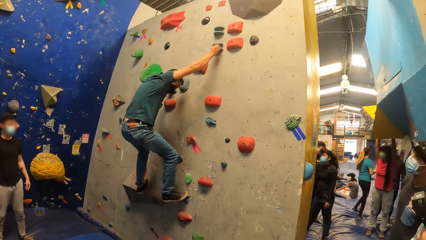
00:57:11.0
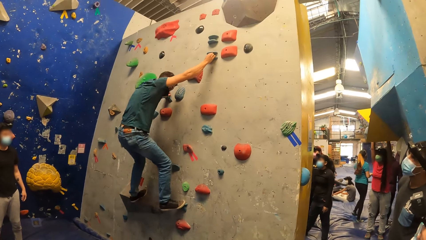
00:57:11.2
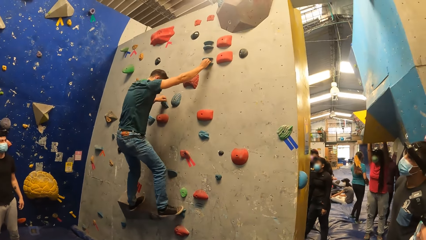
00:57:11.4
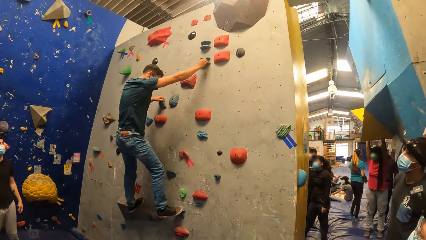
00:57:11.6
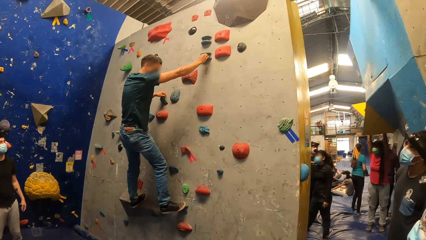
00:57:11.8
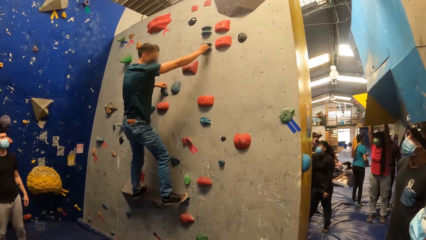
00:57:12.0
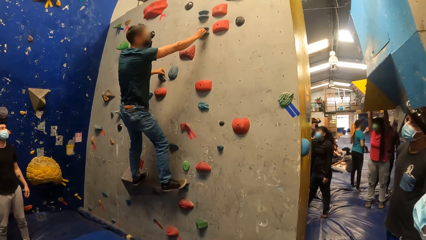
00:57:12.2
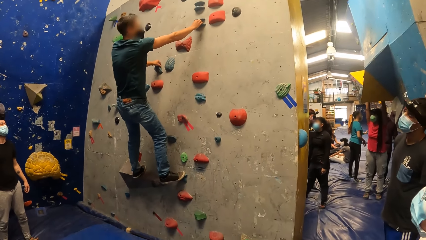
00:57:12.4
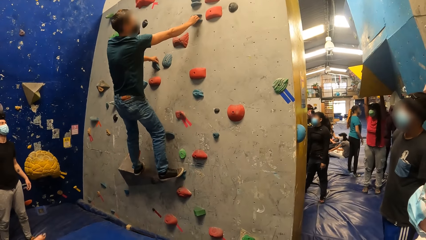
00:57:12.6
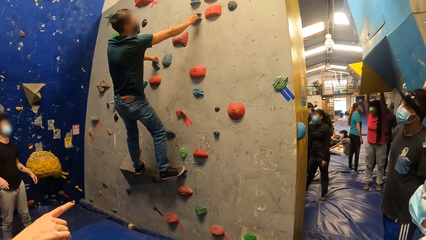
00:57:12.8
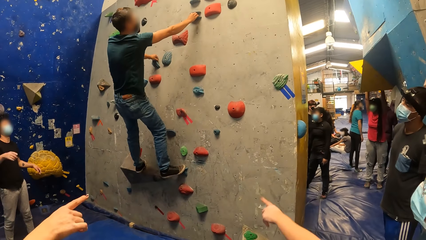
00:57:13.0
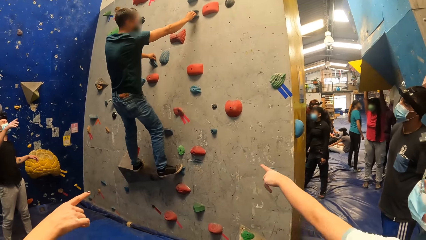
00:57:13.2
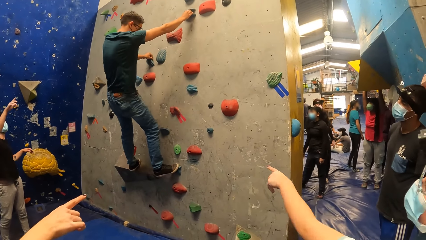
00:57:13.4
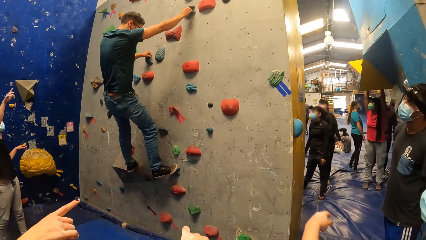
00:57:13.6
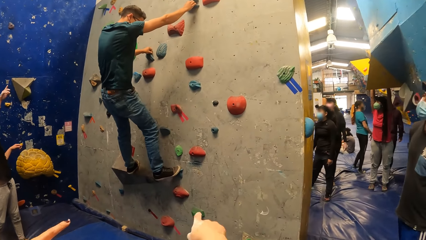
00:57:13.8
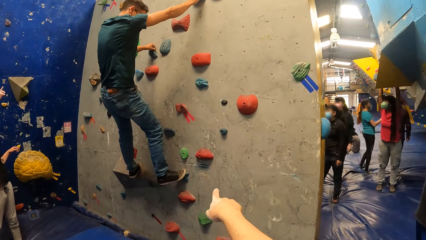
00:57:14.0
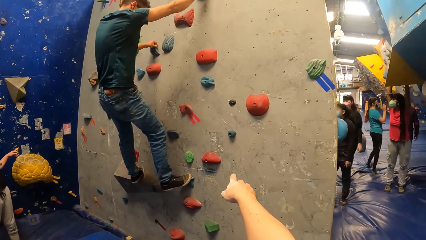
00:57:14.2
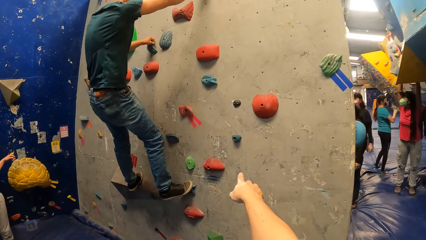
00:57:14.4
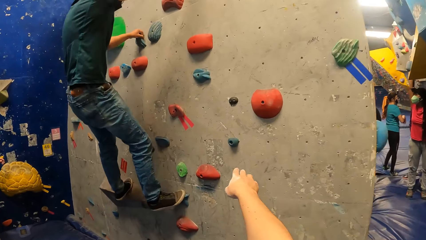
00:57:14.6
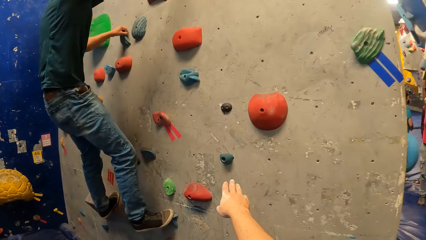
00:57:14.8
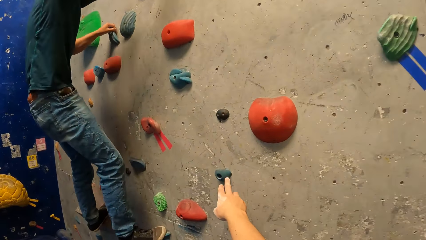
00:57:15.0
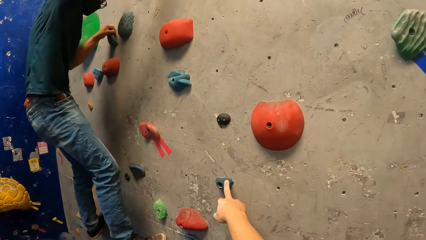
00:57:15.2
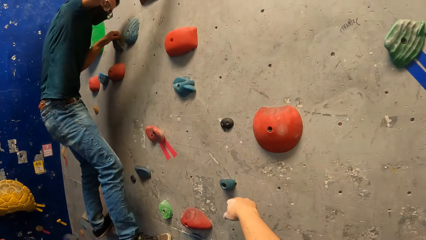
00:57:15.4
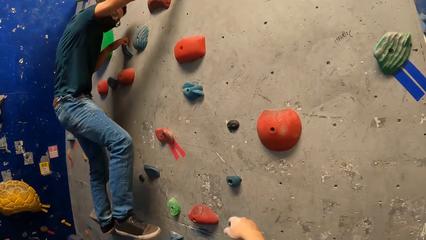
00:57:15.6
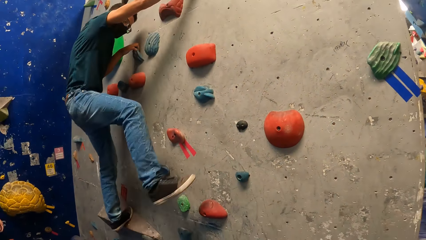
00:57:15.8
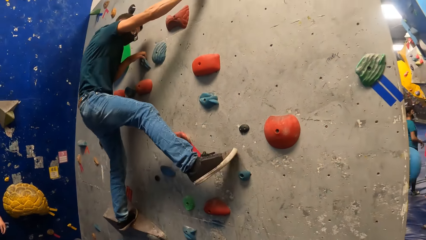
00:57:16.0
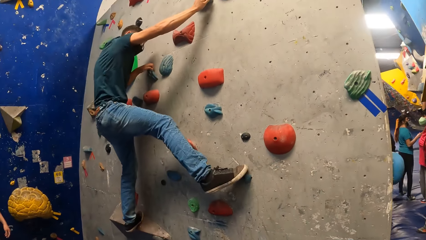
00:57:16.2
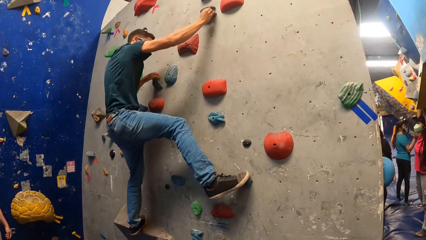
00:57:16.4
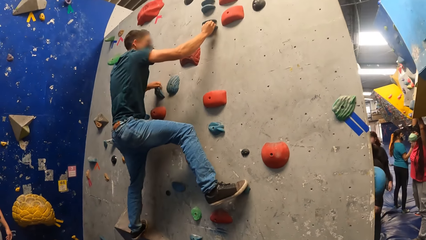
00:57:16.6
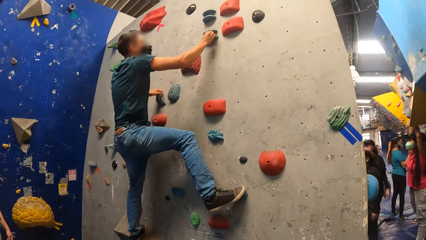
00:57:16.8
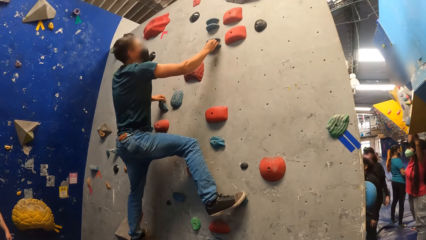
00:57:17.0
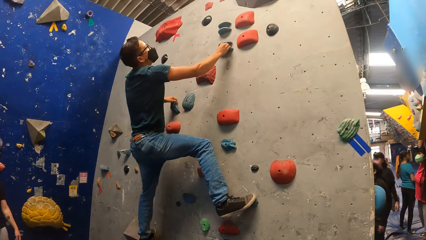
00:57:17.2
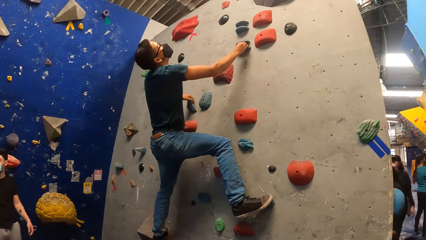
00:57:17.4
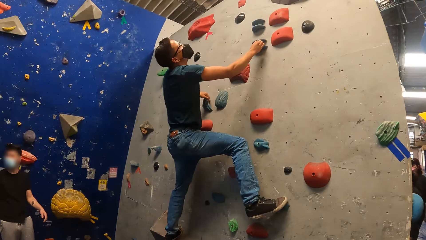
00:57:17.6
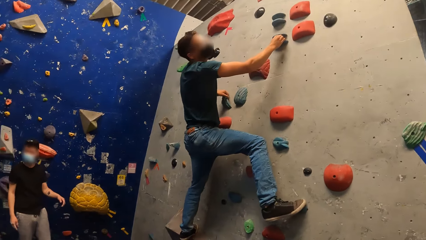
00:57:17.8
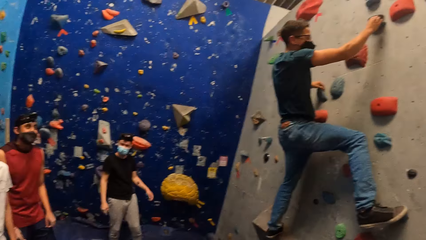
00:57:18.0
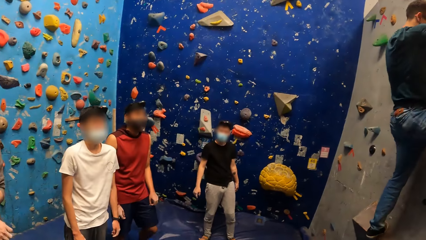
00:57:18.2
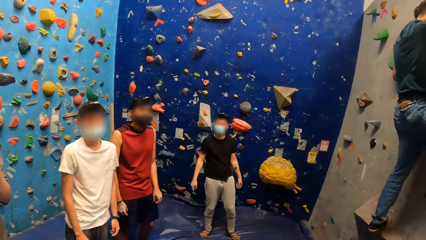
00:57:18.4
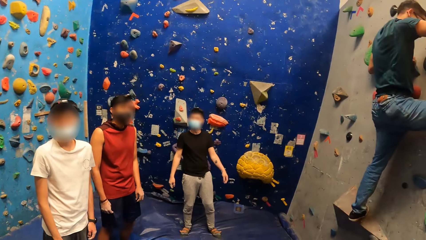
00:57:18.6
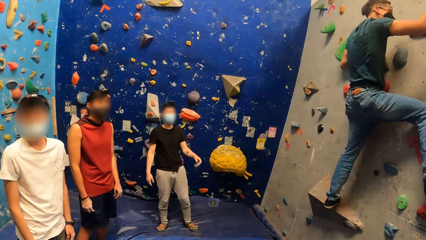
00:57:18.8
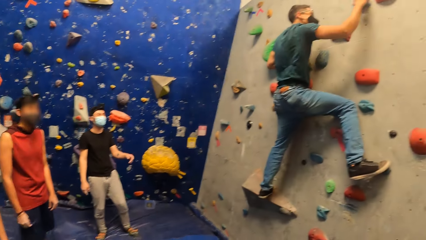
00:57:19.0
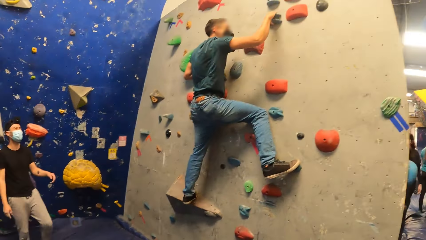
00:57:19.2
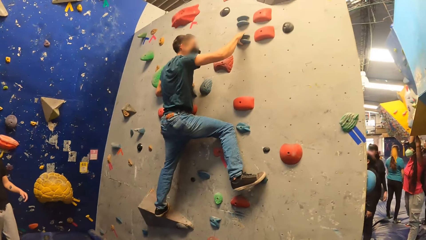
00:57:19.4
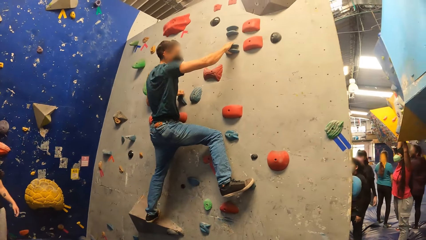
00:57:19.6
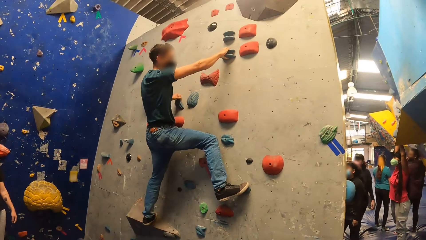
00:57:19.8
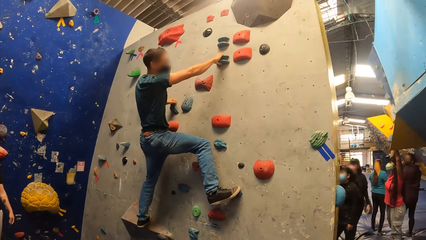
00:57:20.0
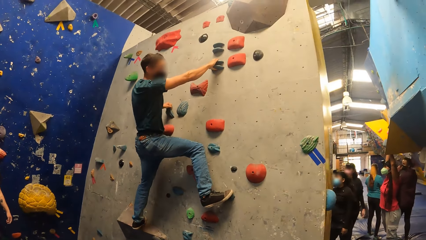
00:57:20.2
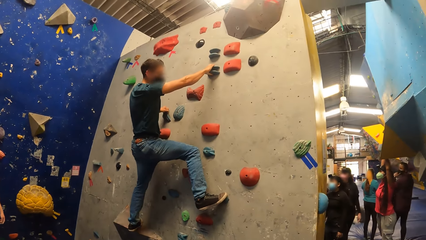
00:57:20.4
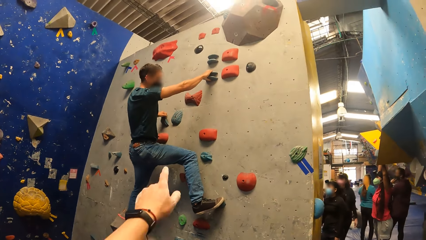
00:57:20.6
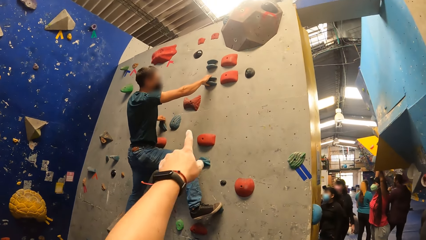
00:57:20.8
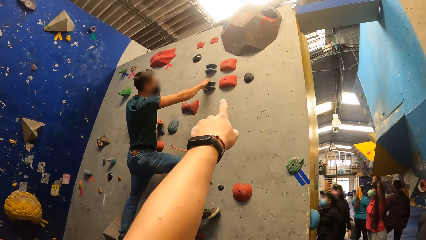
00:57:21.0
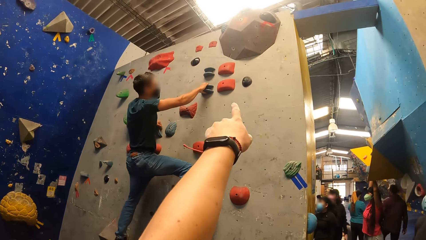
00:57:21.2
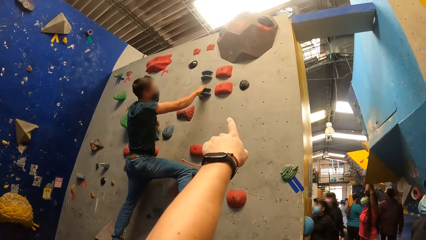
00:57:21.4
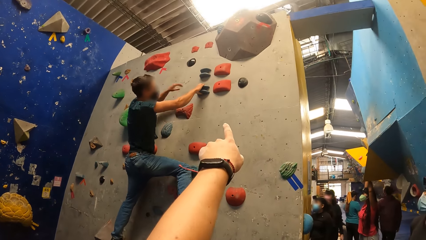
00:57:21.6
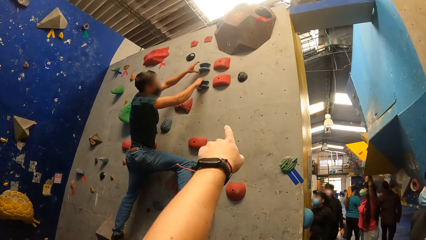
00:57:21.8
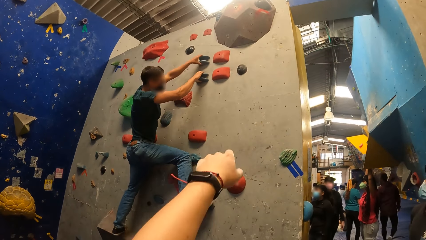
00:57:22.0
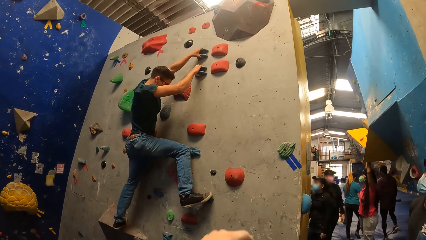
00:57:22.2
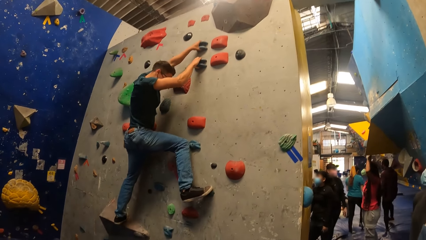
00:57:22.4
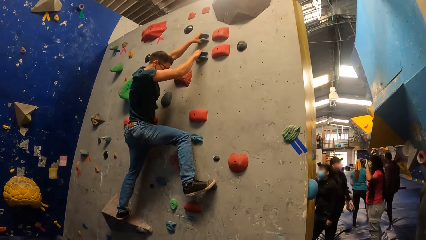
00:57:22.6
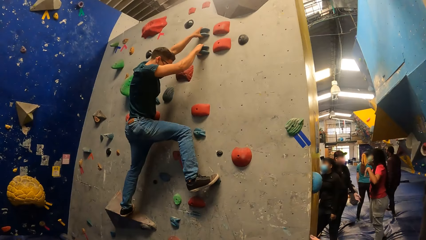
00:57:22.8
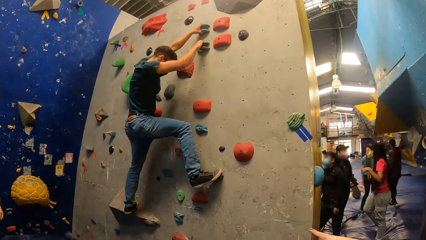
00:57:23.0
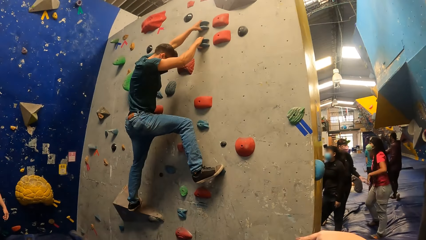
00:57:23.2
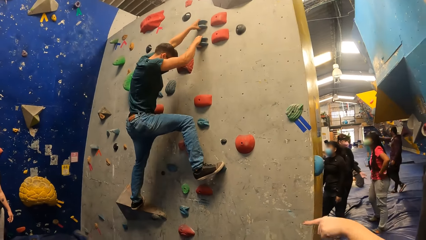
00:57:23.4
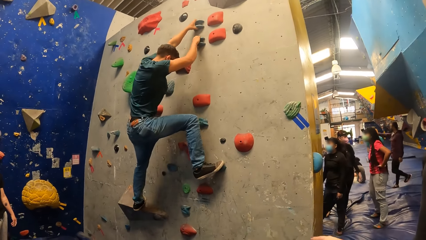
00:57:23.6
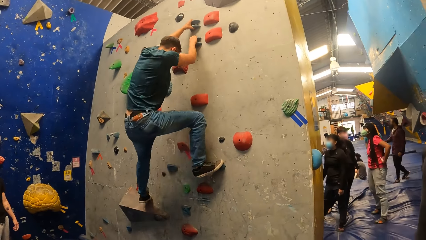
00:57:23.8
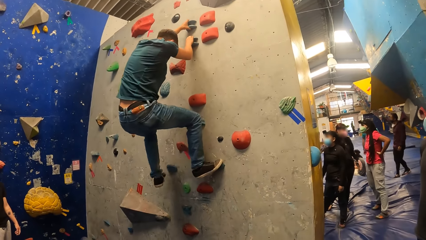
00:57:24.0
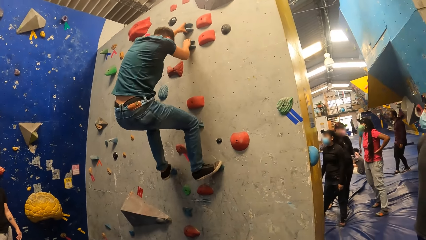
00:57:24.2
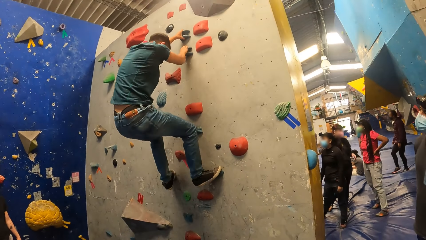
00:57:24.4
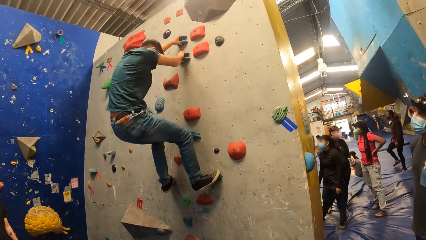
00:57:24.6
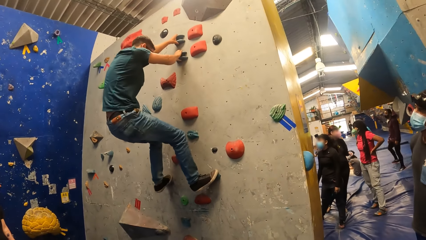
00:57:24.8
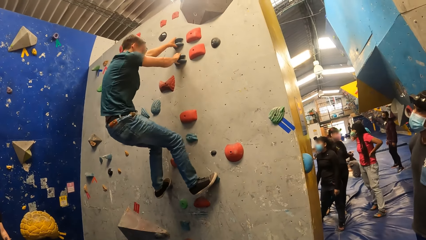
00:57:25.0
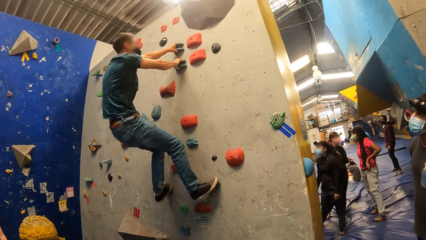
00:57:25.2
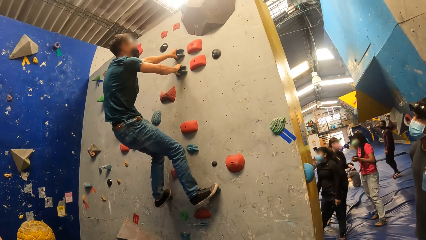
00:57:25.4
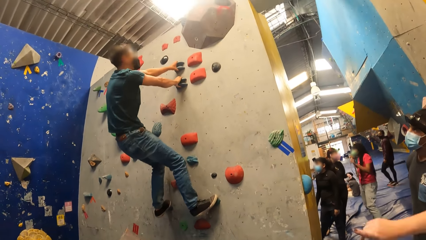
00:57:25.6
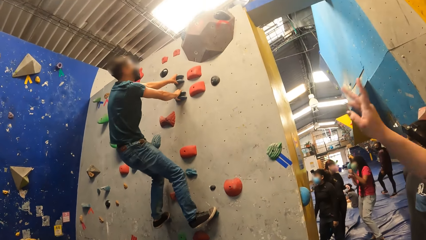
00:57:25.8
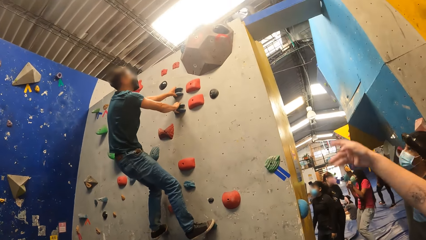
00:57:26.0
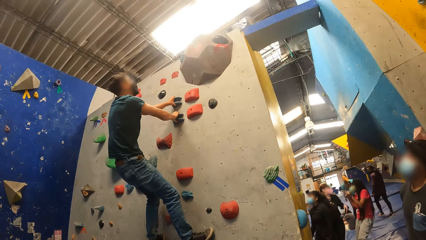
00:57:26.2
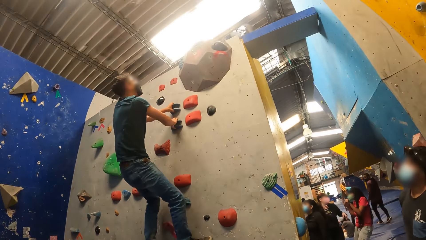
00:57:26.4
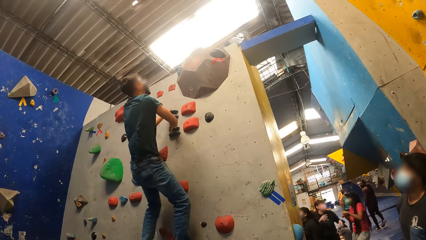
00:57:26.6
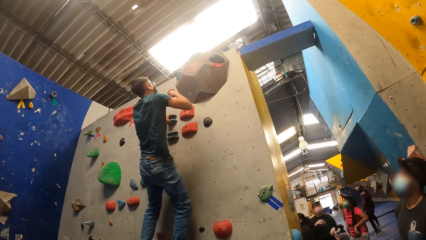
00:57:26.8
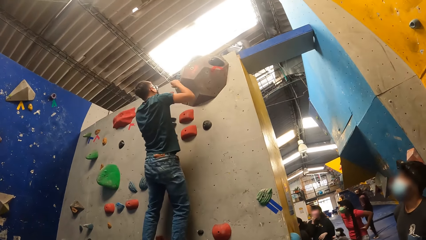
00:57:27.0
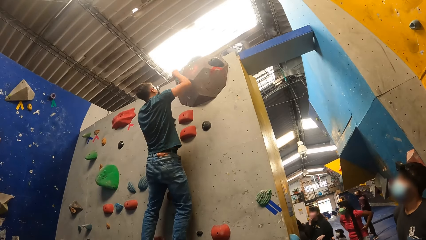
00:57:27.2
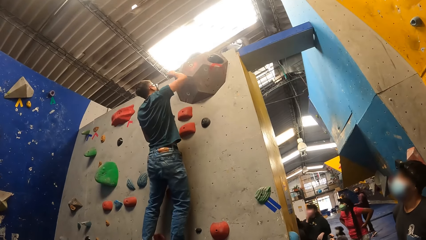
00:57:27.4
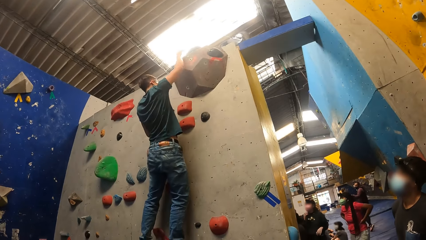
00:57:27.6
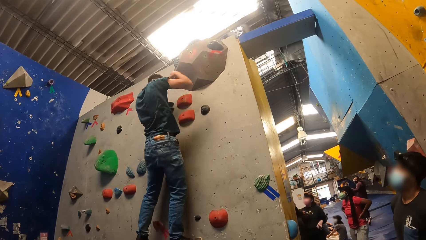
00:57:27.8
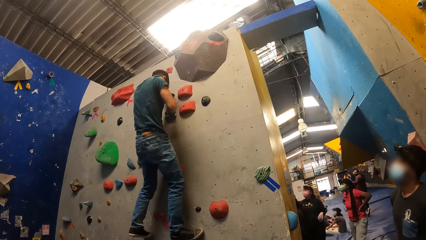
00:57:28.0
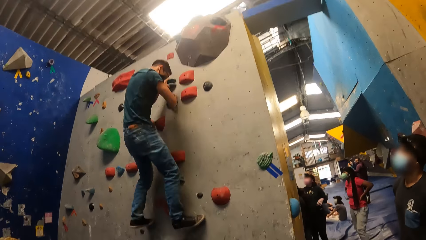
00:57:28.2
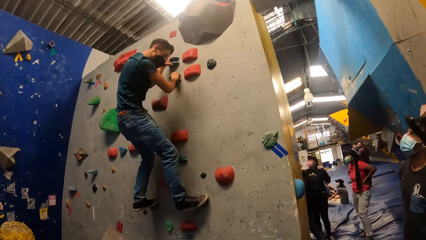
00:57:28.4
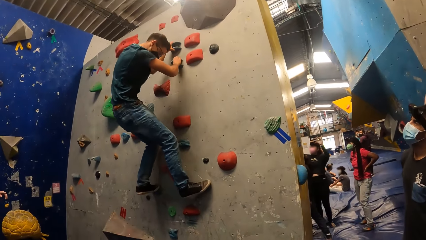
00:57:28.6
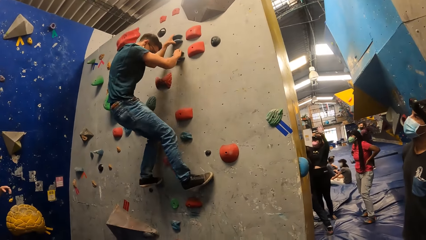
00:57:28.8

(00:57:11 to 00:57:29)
The camera wearer points at the rock climbing wall. He moves towards the rock climbing wall and holds a part of the rock climbing wall. A man climbs the rock climbing wall. The camera wearer returns back to his original position. He turns towards another man. The first man hangs on the rock climbing wall. The camera wearer points at the rock climbing wall. The first man climbs the rock climbing wall.
